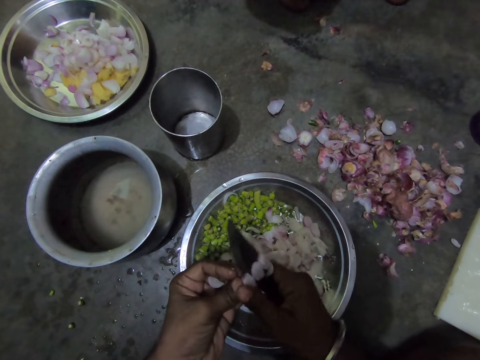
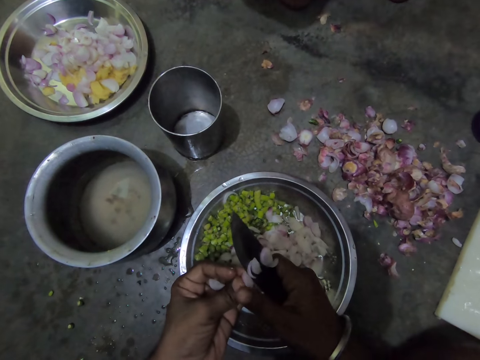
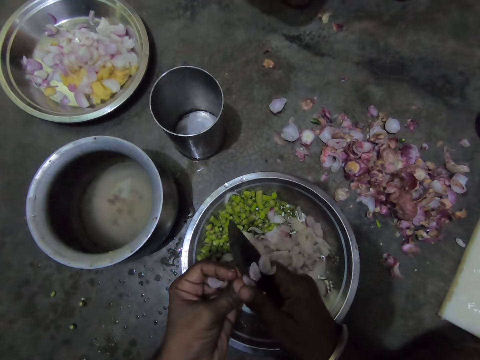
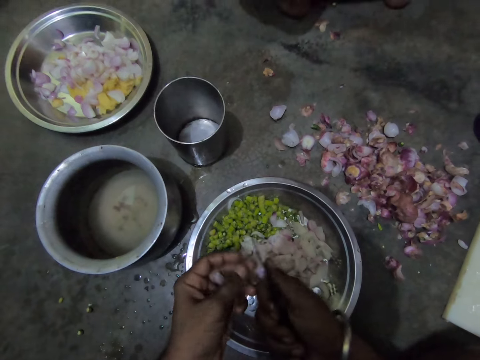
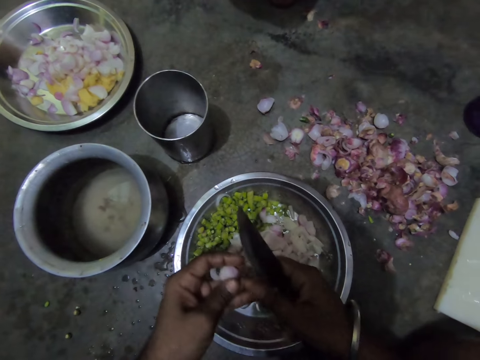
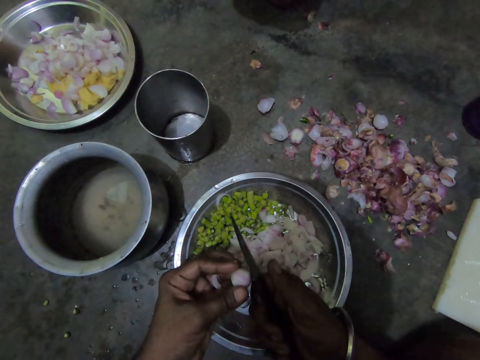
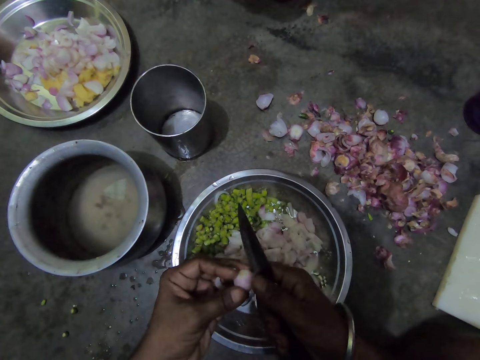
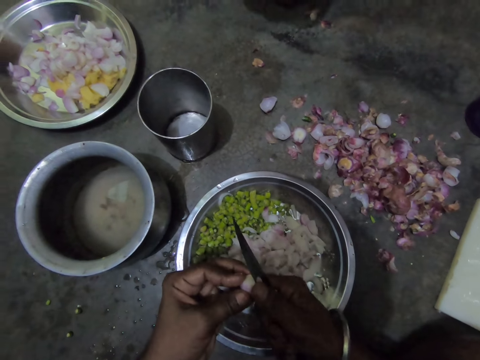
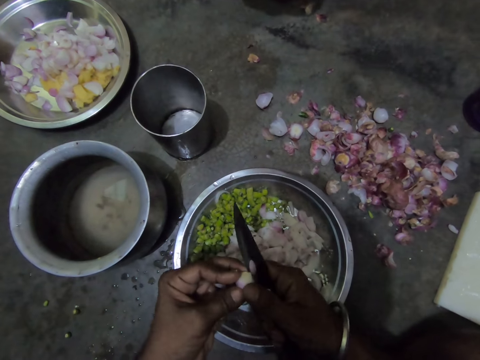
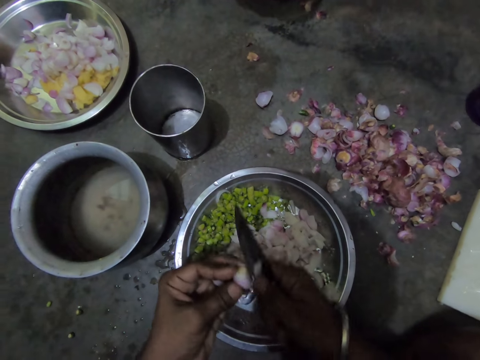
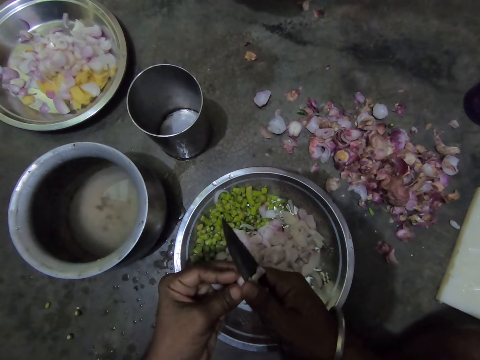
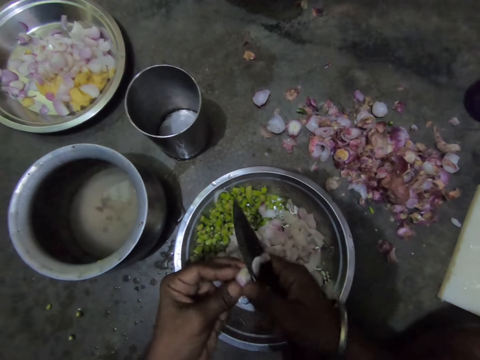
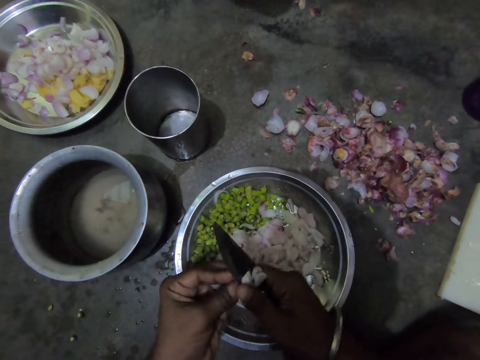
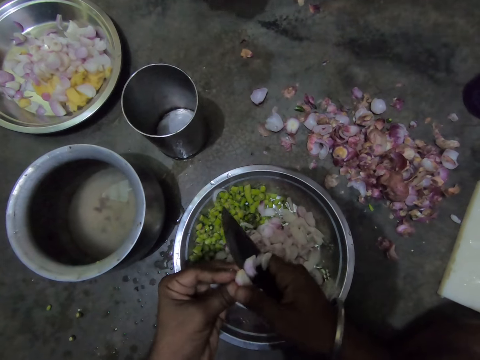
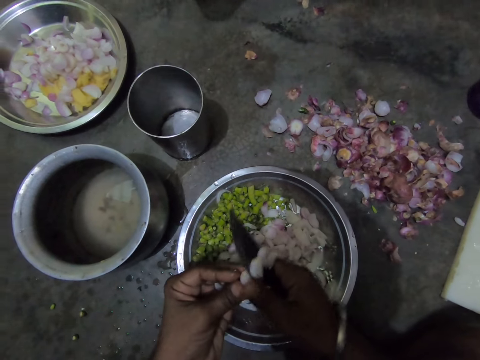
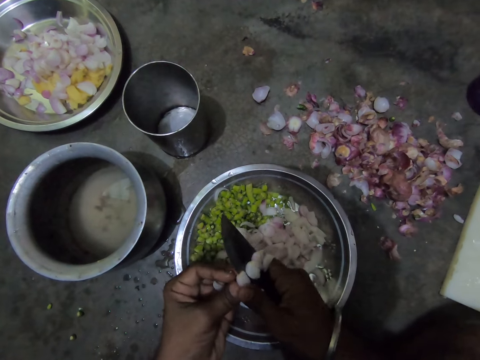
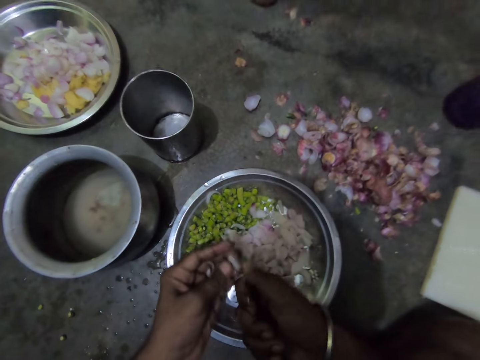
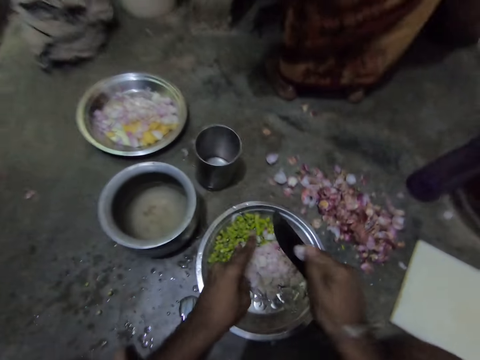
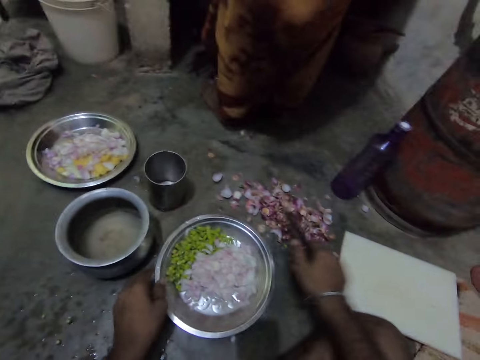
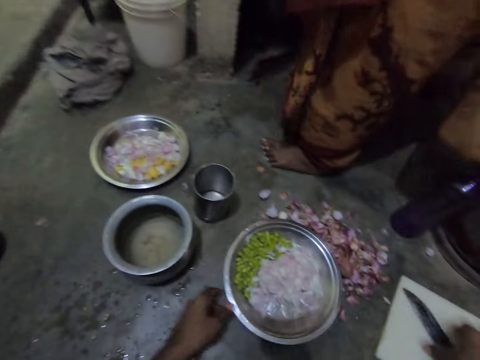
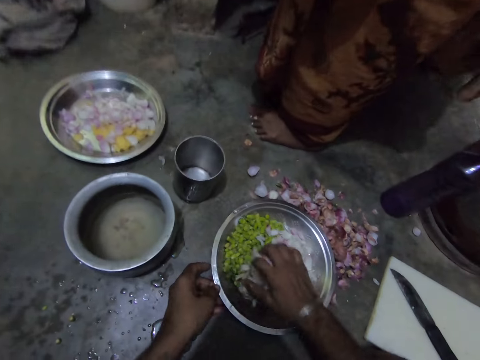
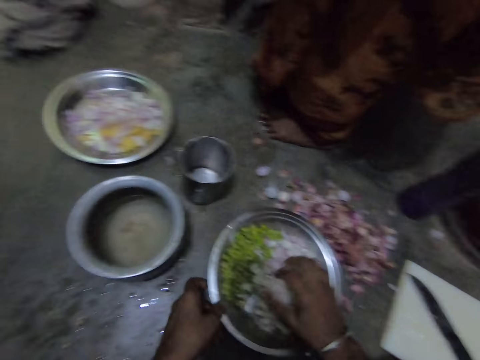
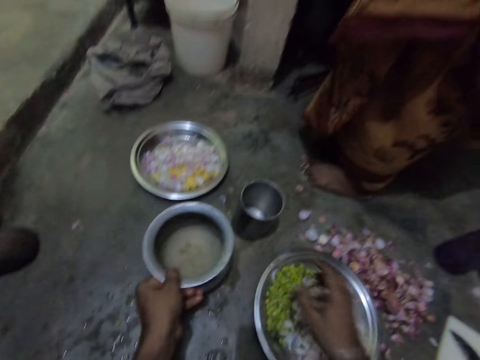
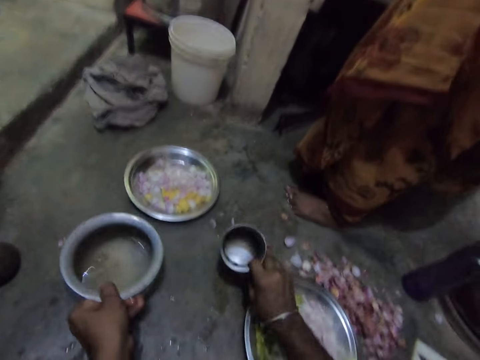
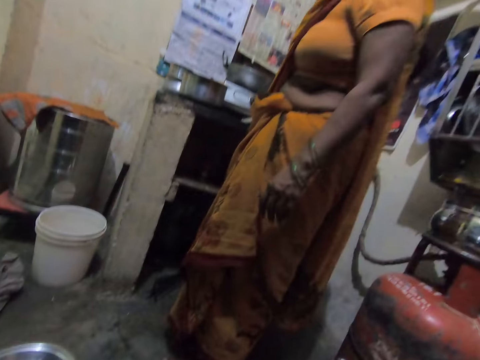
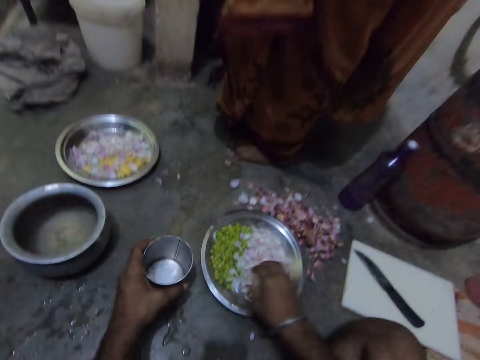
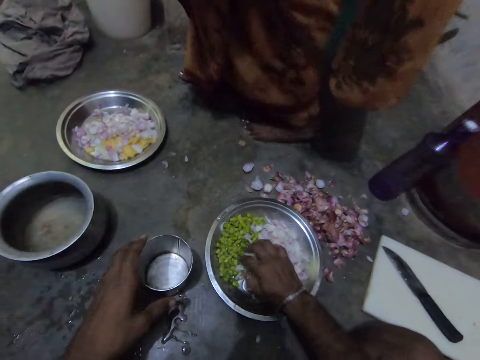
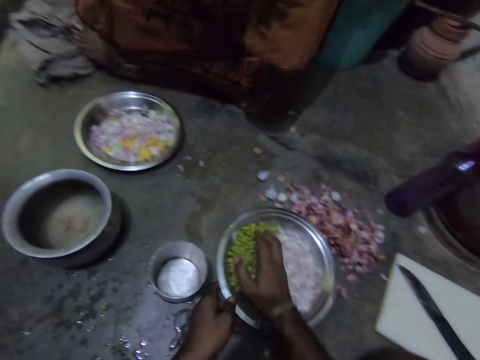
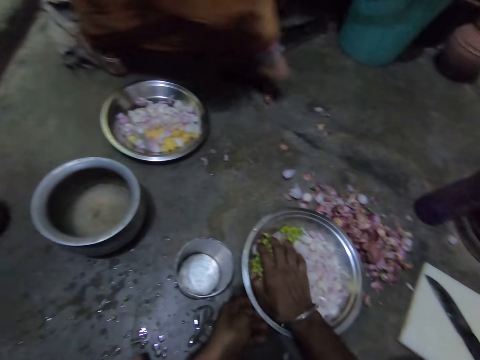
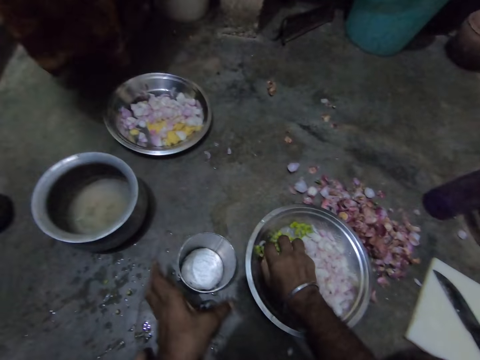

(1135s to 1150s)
The camera wearer adjusts the sliced onions in the steel bowl. He moves the bowl. He drops the knife on the floor with his right hand. He touches the onions. He separates the pepper from the onions in the steel bowl. He moves the bowl. He moves the steel bowl of water with his left hand. He picks up the tumbler. He moves the steel cup with his right hand. A woman walks around. The camera wearer puts the tumbler down. He separates the chopped pepper from the sliced onions in the steel bowl. He touches the bowl. He picks up something. He packs the chopped pepper with his right hand into the steel cup.

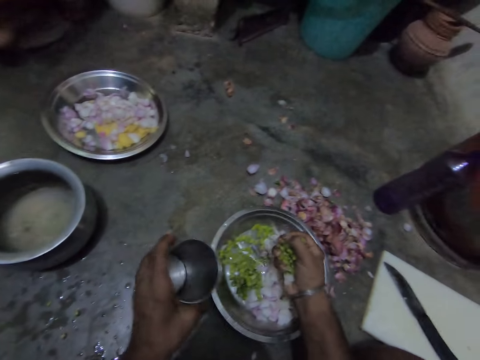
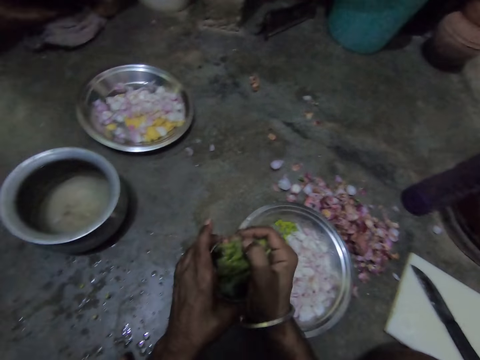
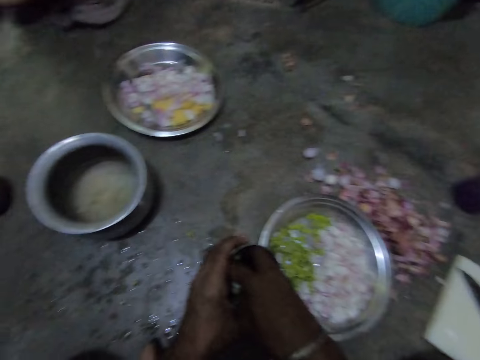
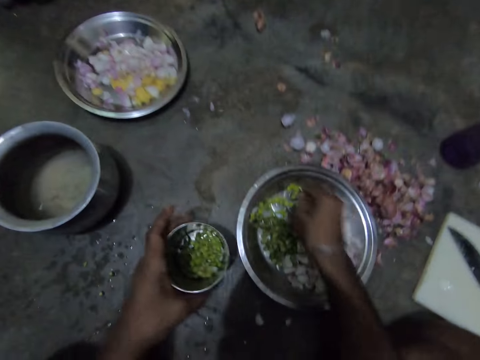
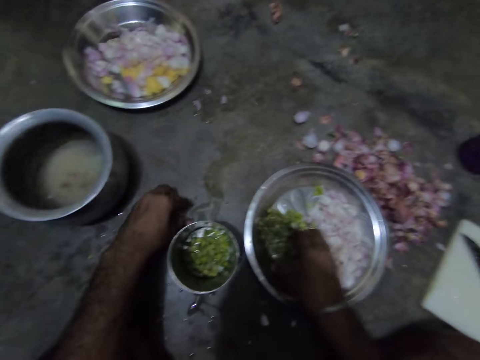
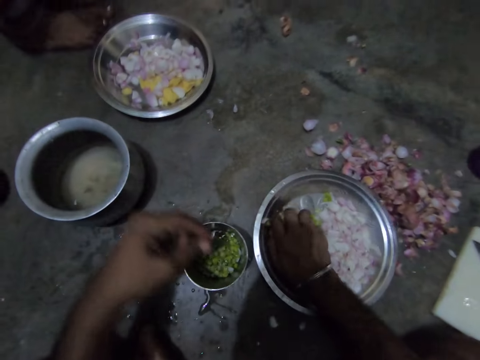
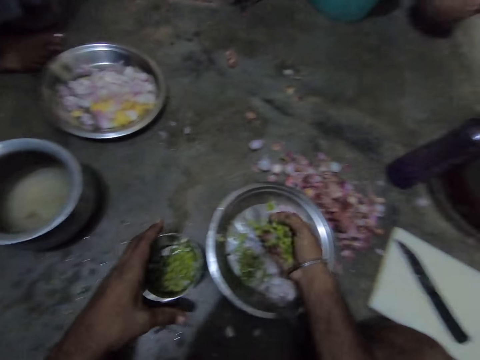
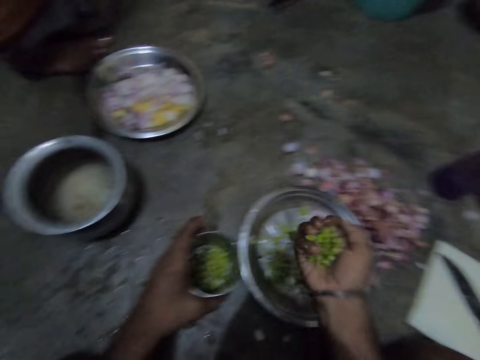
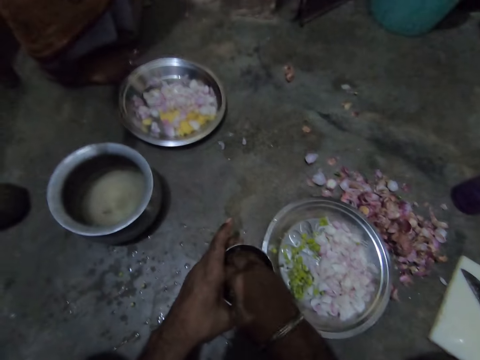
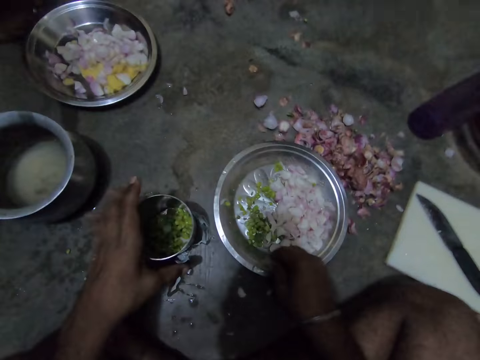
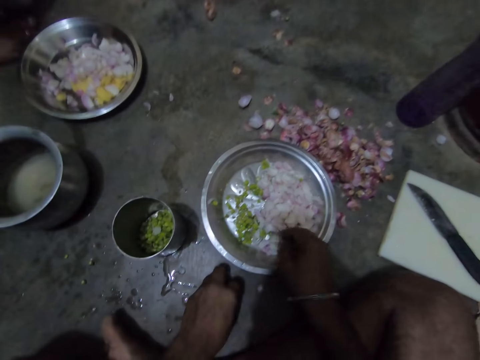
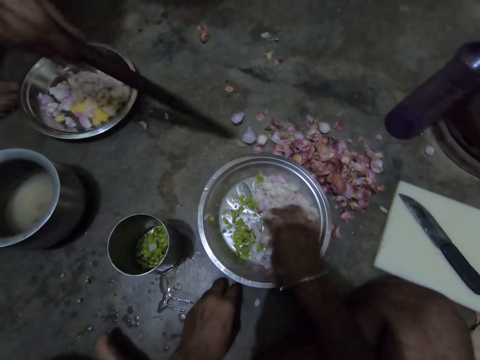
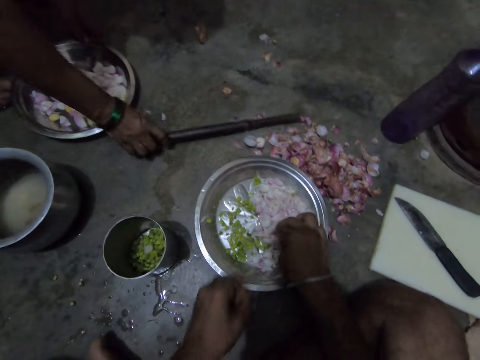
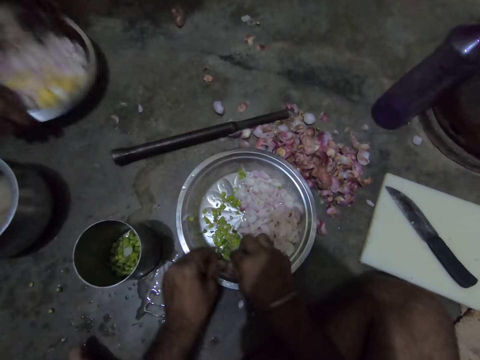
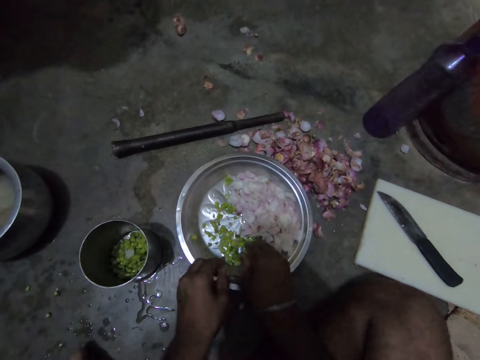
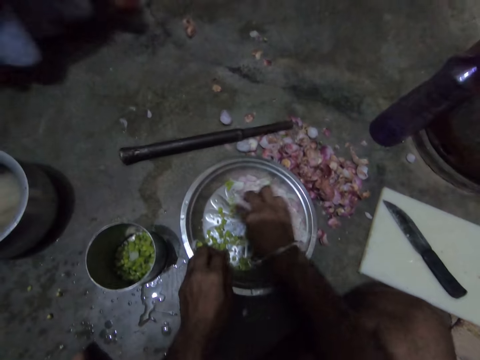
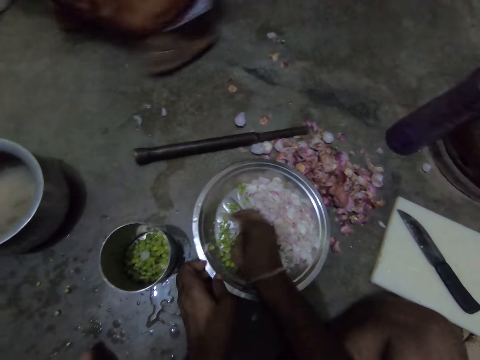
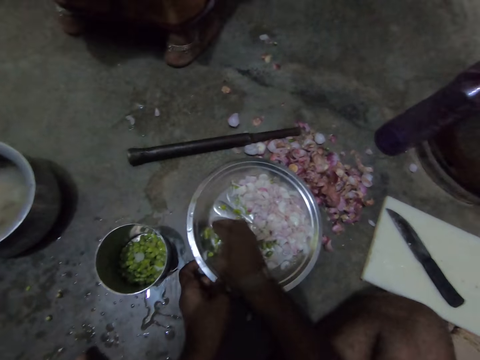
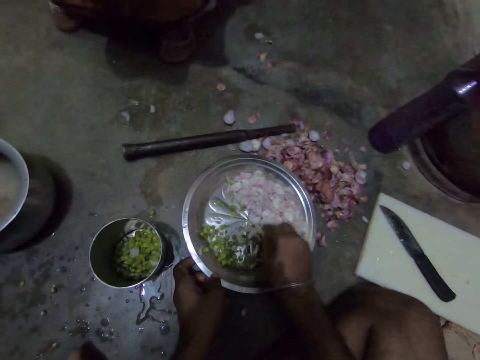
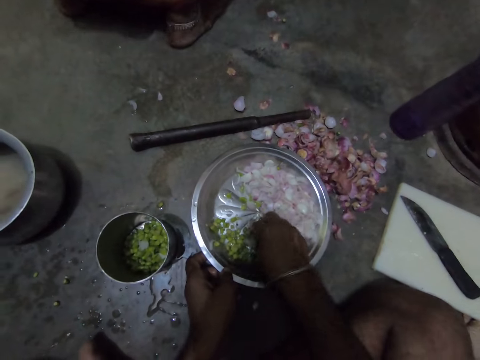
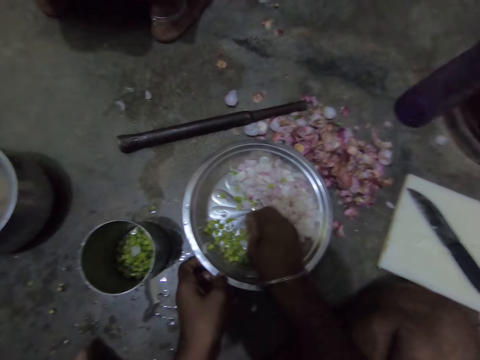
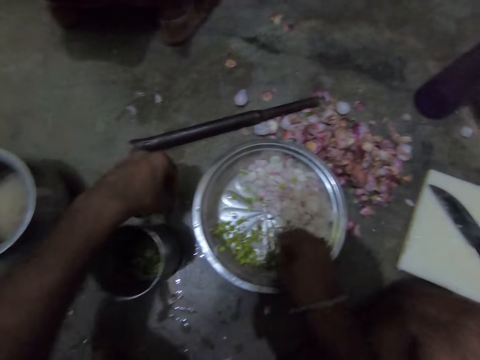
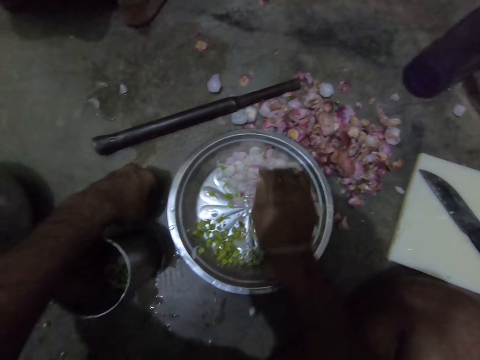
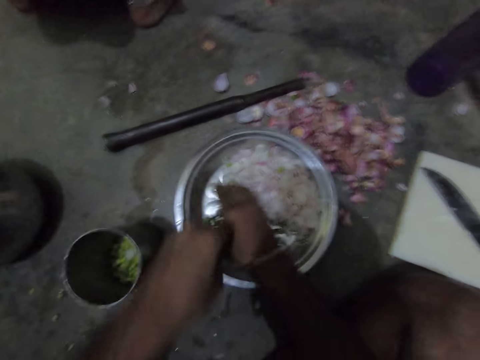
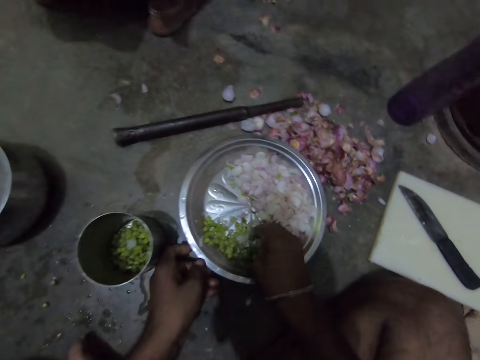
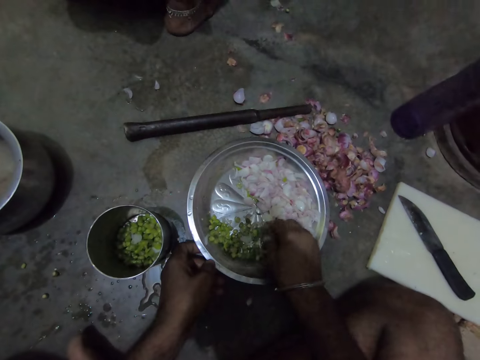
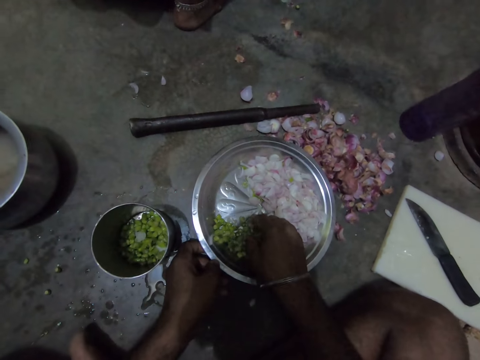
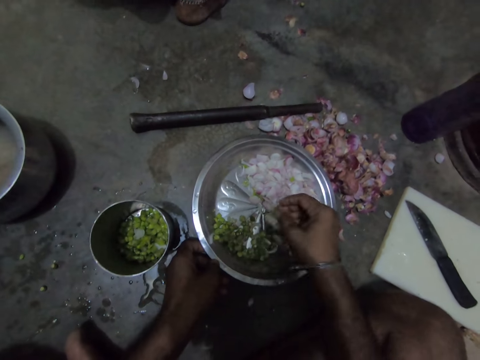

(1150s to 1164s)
The camera wearer picks up the tumbler. They put something in the tumbler. They put the tumbler down. They pick up something. They put something on the tumbler. They pick up something. They lift the tumbler. They put something in the tumbler. A woman puts the pestle down. The camera wearer selects the onions. They separate the pepper from the onions in the steel bowl. The woman picks up the plate. The woman walks around. The camera wearer picks up a piece of onion. They put the onion piece in the bowl. They separate from the onions.
